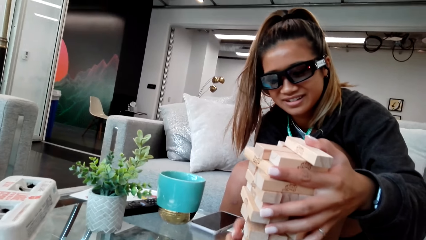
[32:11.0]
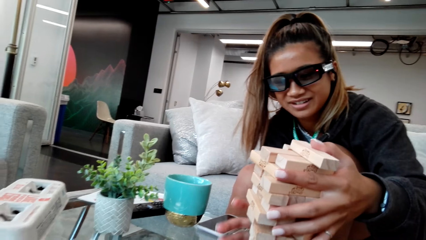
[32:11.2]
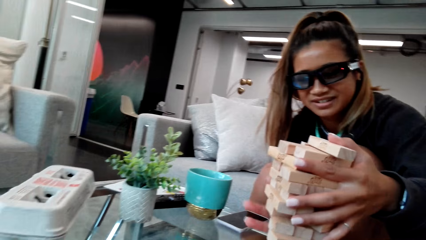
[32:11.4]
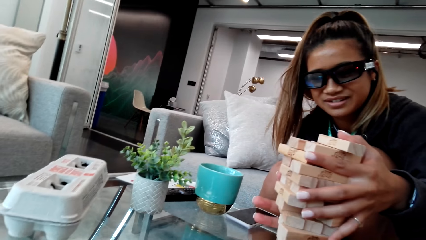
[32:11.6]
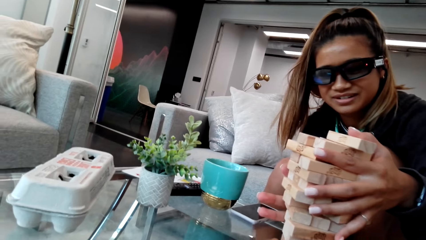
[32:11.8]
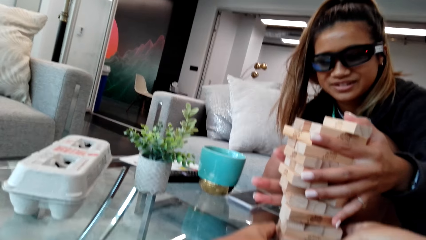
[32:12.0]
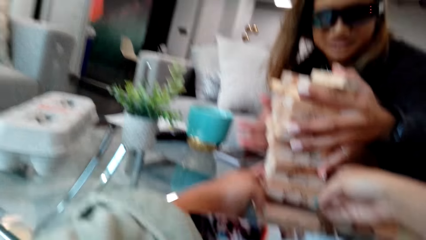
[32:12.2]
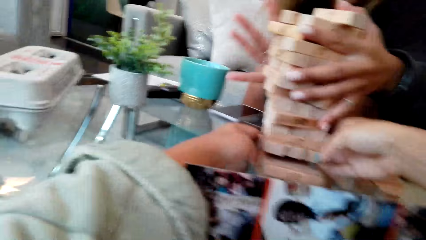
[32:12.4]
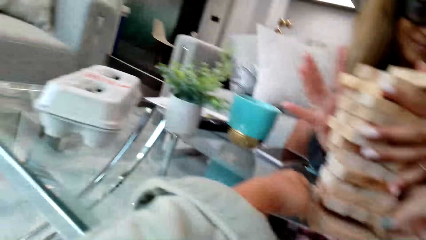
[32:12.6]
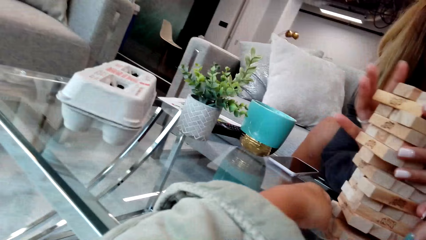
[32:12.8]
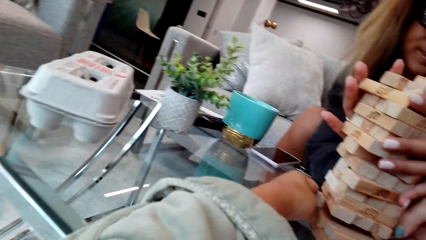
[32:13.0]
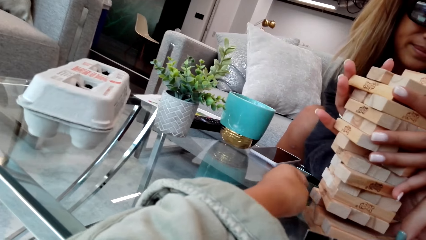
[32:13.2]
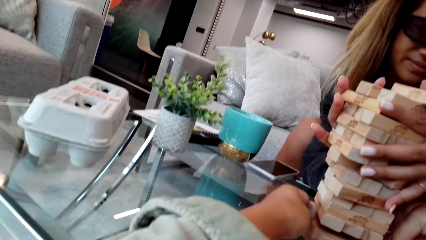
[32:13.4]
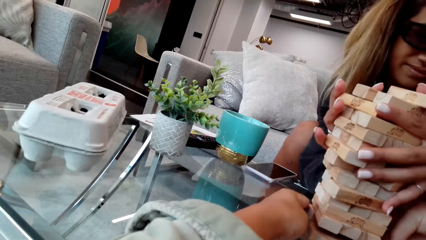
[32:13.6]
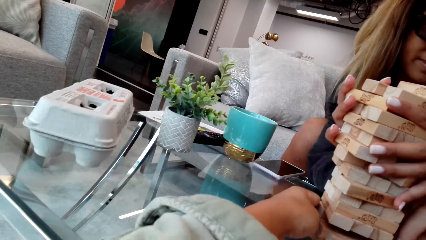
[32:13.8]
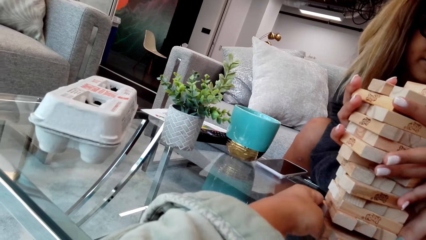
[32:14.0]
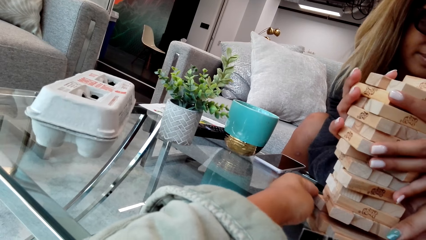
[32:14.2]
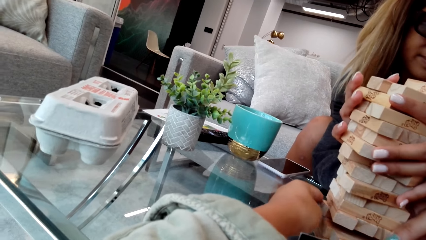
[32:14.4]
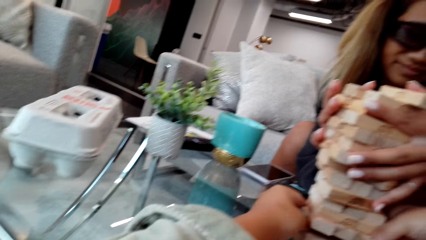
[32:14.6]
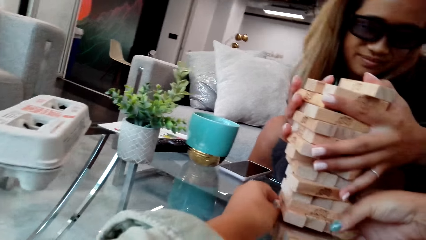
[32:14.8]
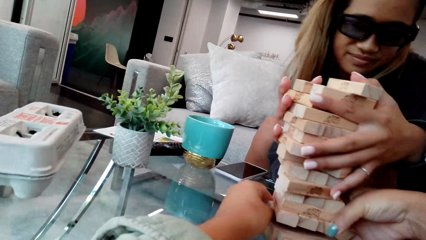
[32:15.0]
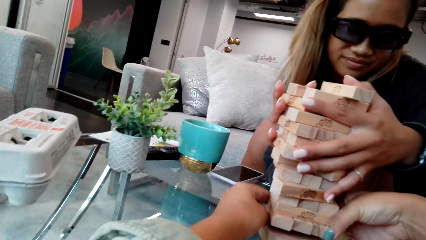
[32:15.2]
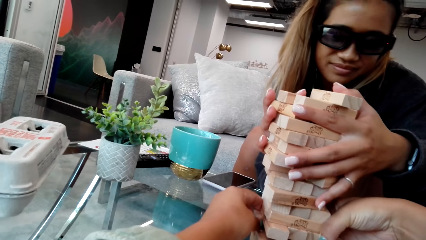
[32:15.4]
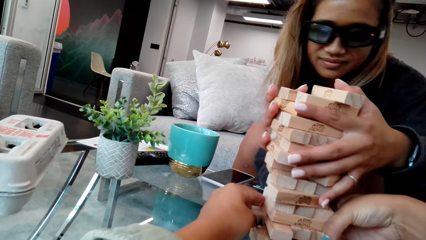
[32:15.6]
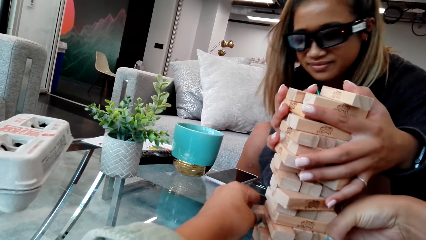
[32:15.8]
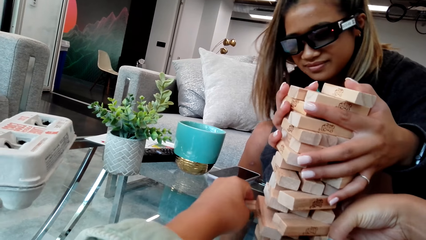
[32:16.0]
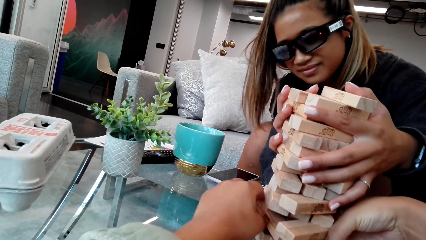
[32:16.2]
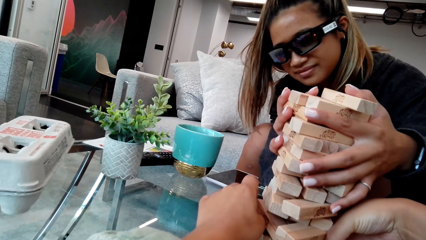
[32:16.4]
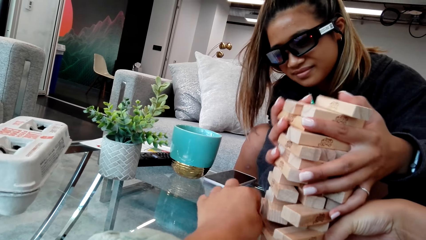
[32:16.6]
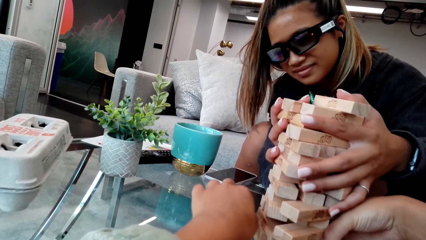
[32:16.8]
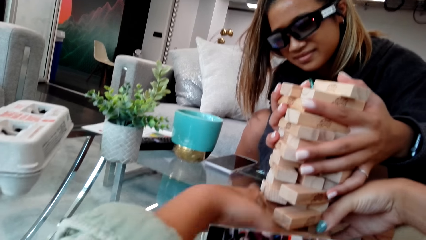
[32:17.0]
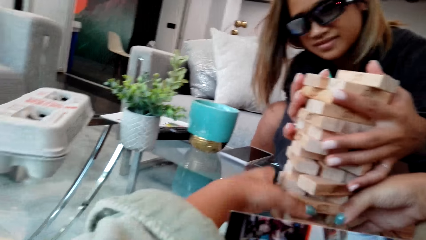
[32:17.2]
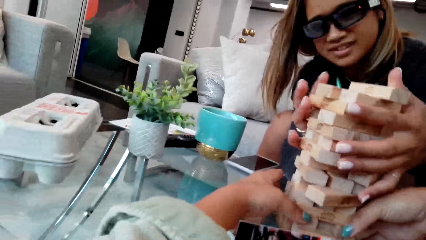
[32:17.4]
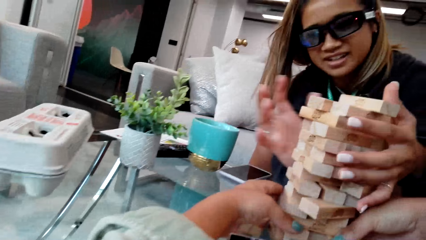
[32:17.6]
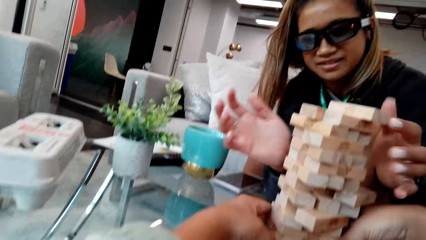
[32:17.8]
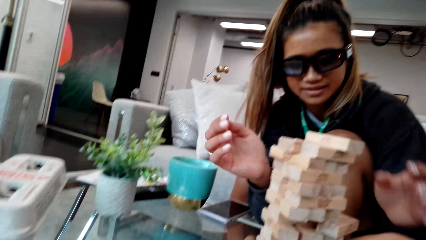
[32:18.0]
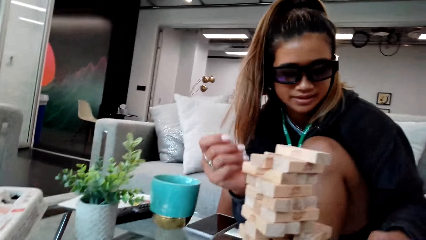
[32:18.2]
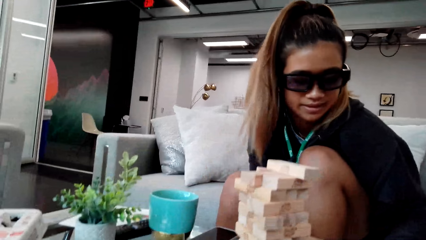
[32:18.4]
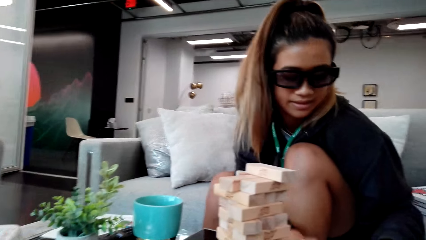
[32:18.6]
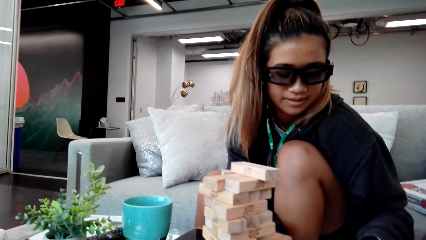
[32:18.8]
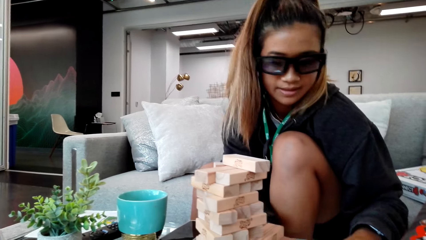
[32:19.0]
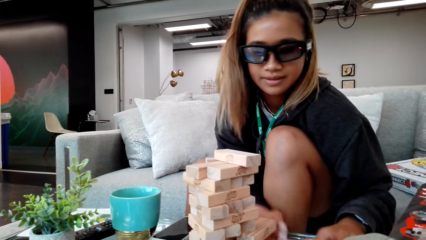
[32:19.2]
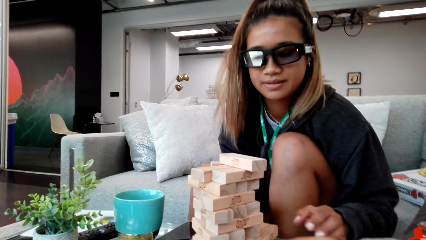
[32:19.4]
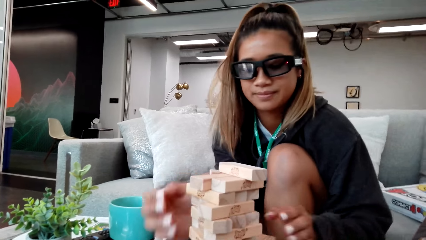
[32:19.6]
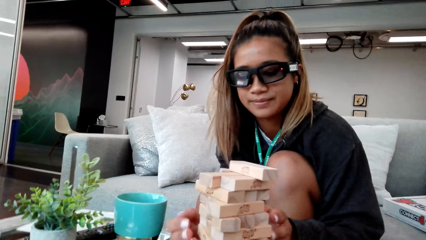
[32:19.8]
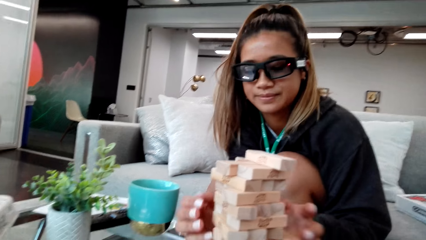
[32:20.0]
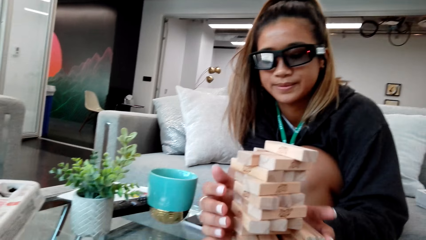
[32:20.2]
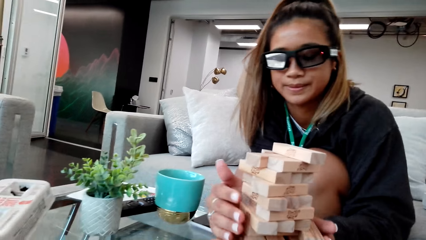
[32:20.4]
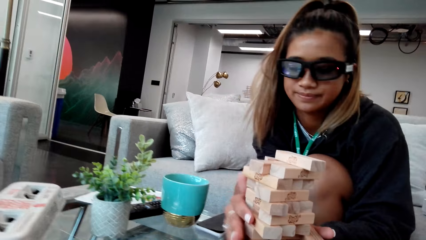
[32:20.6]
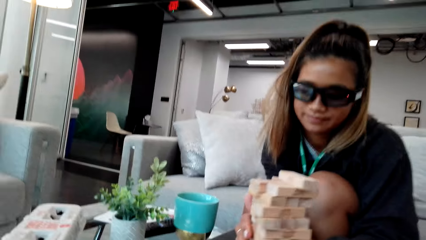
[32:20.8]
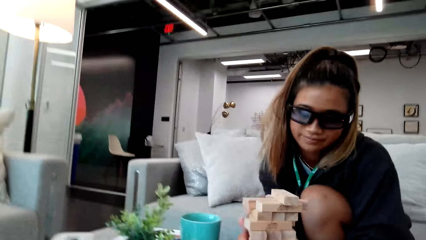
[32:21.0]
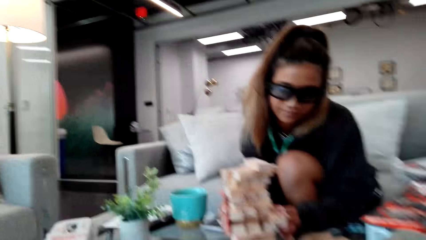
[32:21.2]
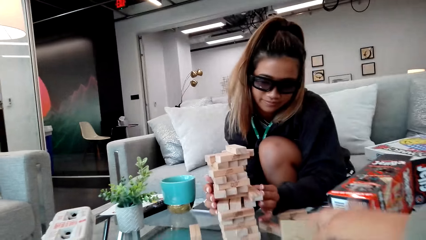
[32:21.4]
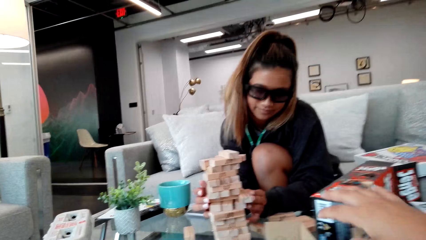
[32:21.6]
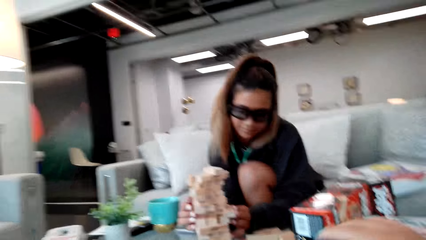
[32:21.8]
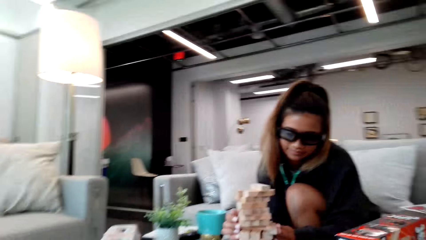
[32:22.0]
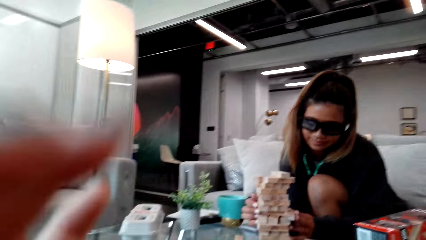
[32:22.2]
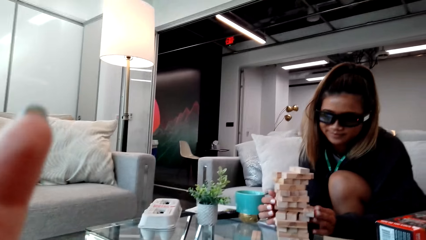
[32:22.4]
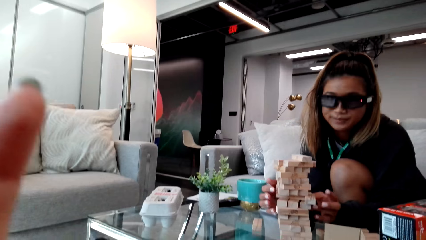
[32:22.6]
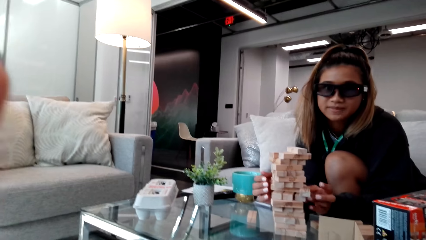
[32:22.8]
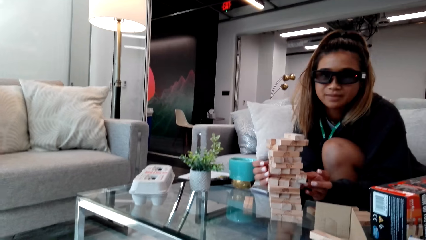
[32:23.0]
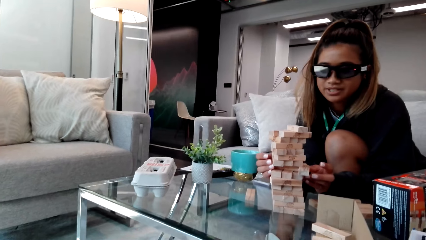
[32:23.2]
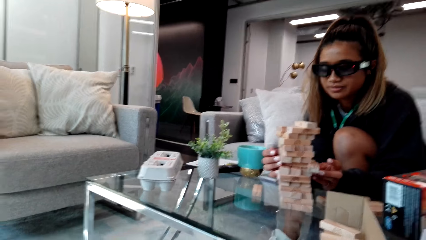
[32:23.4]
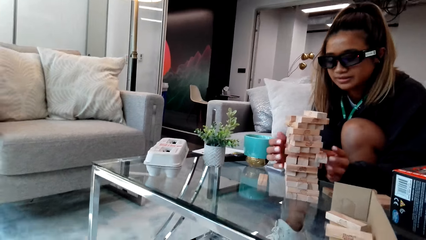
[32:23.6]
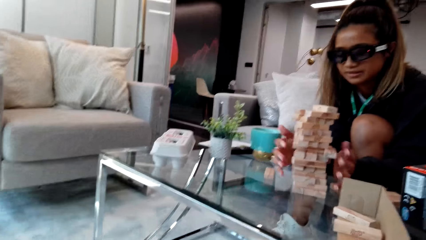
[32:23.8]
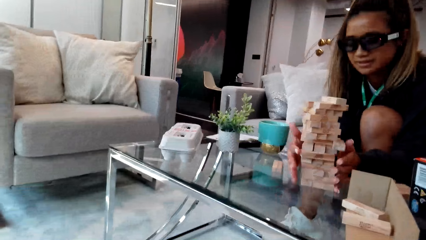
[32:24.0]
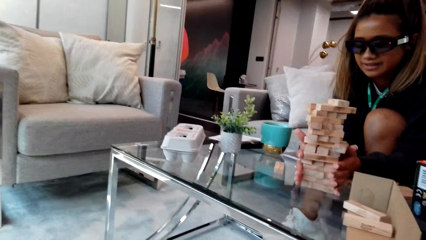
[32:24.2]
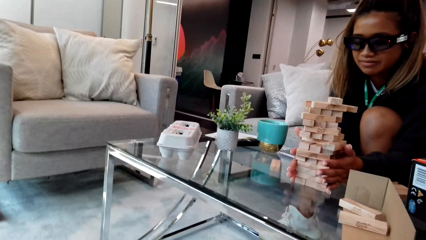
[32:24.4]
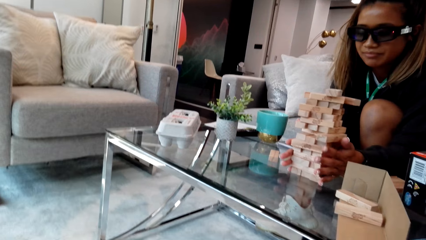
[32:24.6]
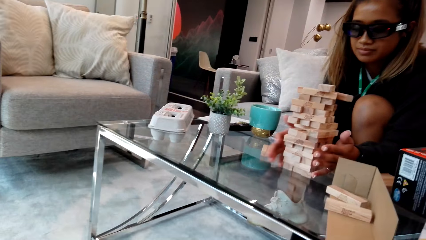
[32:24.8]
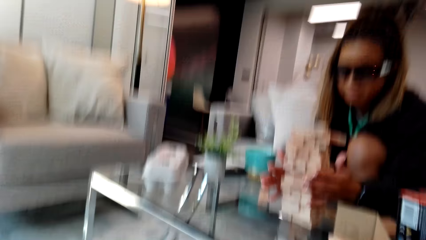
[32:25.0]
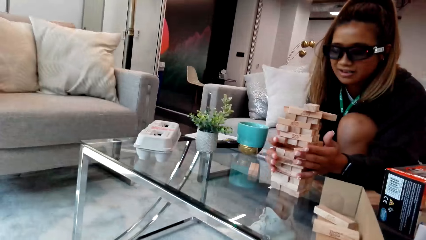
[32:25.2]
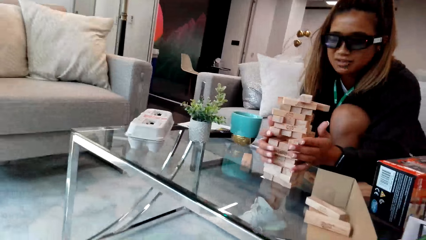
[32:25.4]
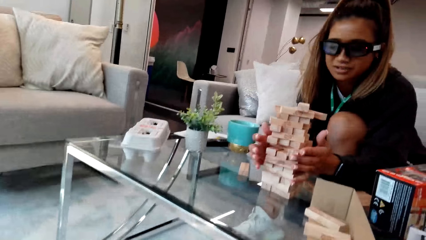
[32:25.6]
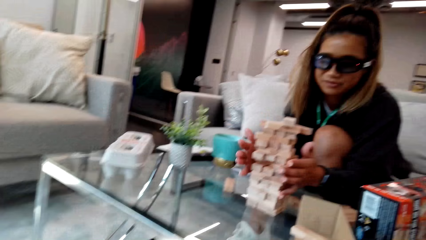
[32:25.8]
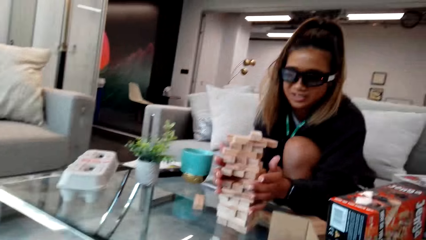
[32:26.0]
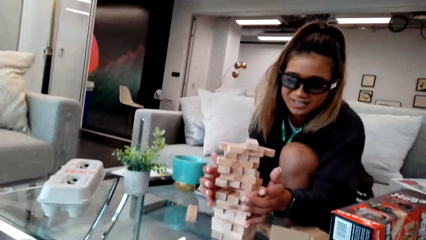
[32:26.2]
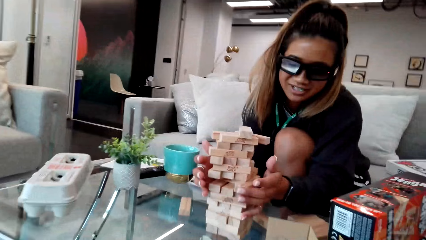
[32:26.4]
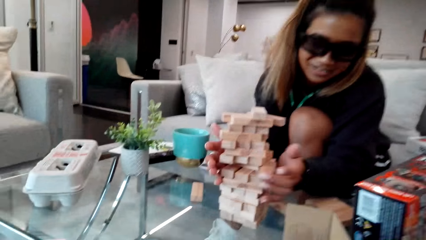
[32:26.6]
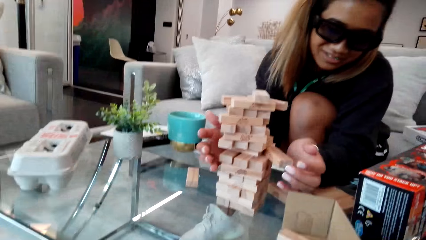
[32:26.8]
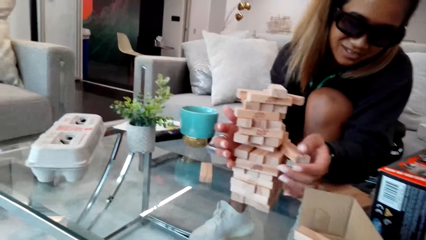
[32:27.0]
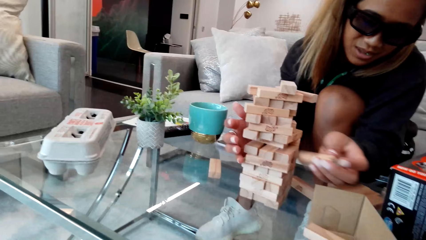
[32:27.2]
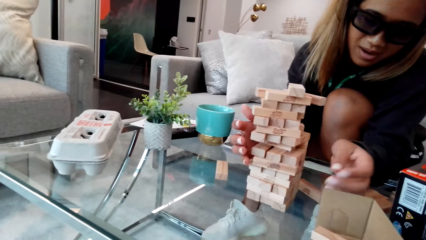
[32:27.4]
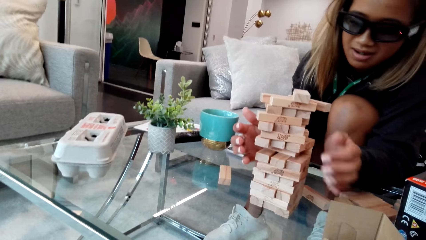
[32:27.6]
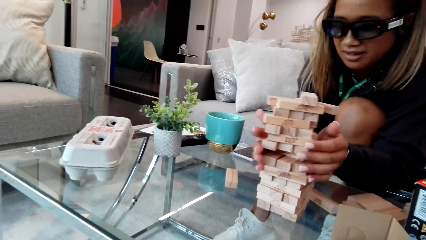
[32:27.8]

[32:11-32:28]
The camera wearer arranges wooden blocks.
